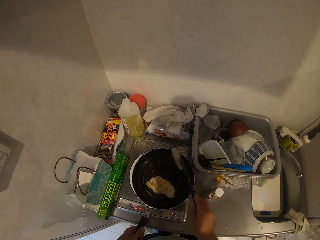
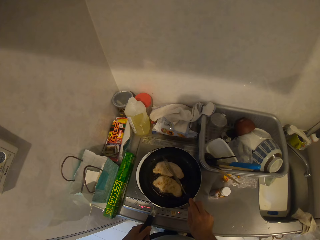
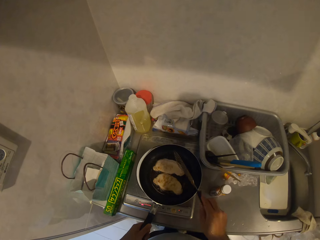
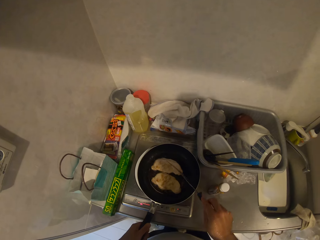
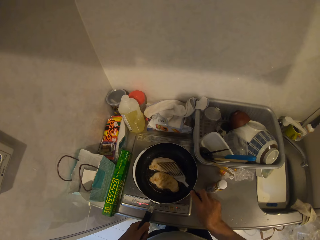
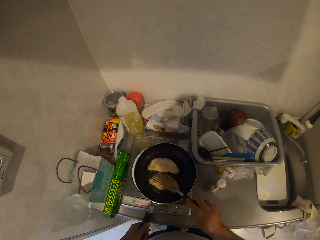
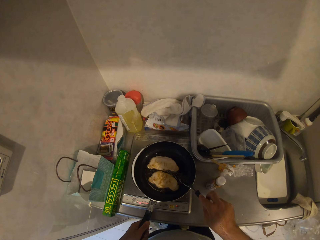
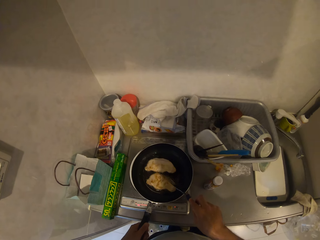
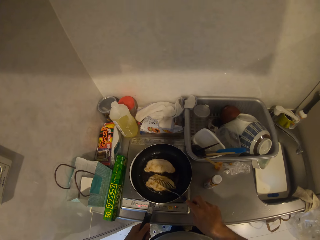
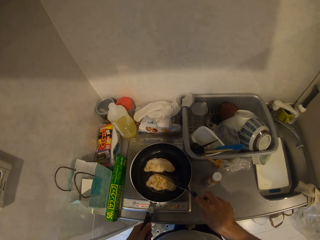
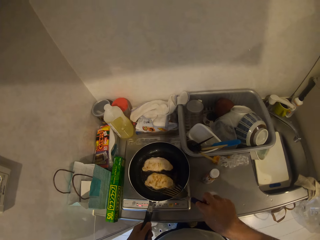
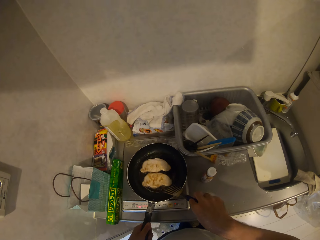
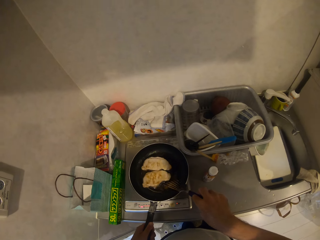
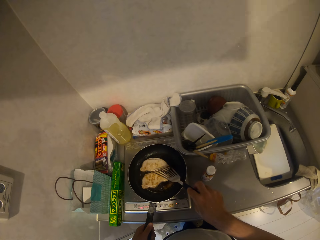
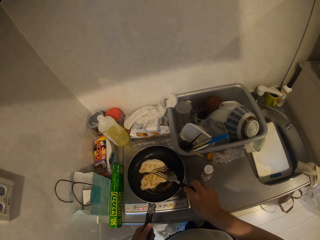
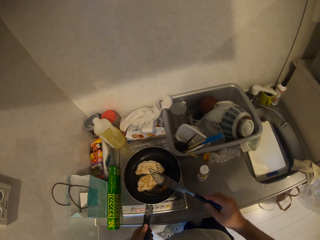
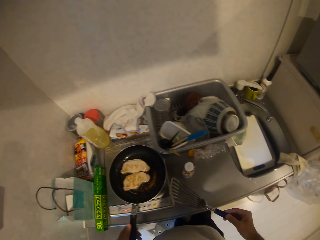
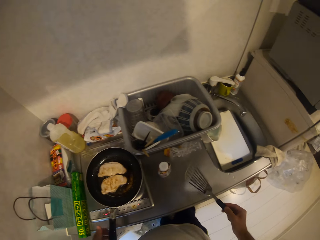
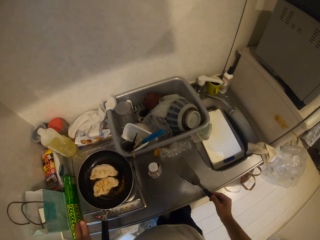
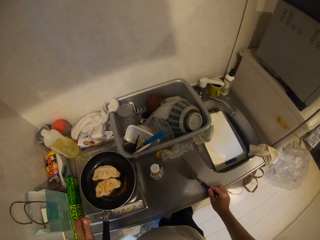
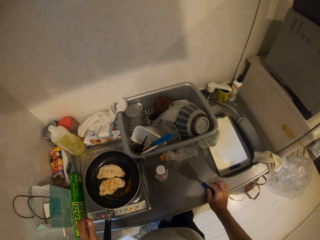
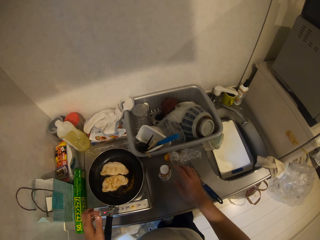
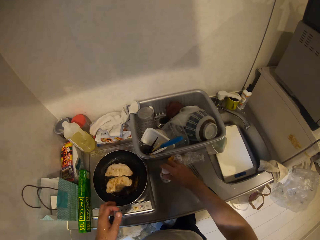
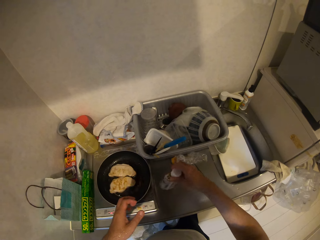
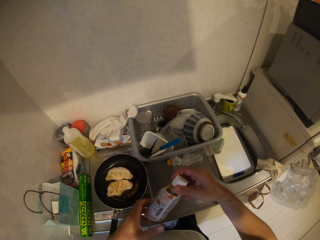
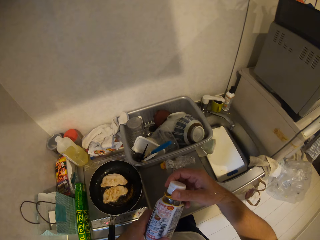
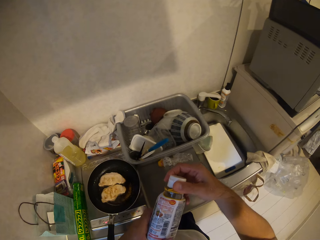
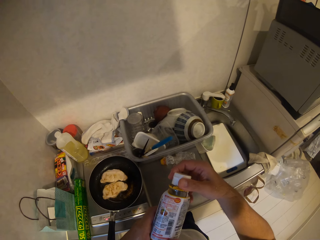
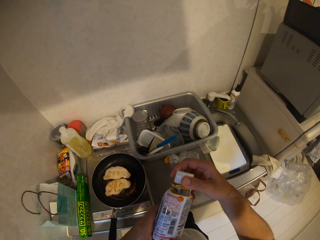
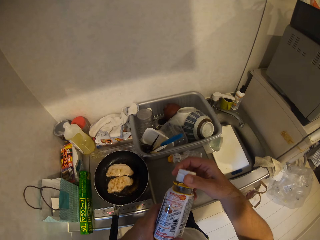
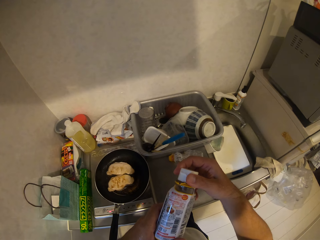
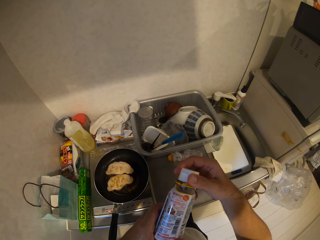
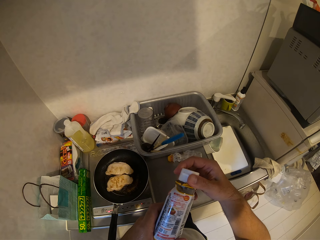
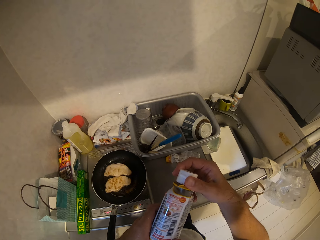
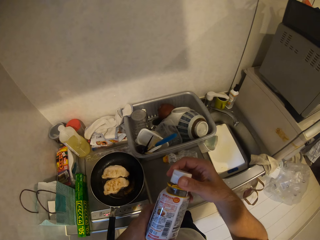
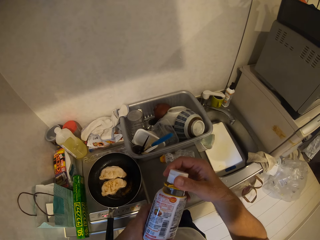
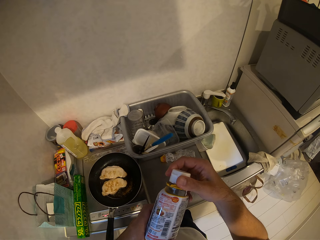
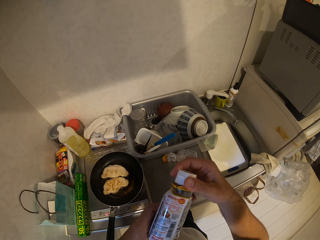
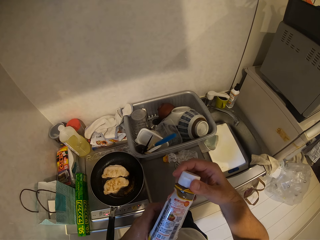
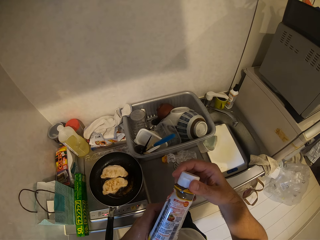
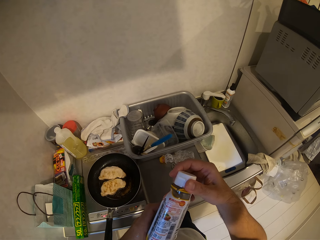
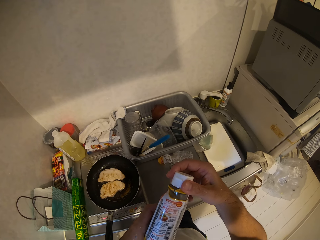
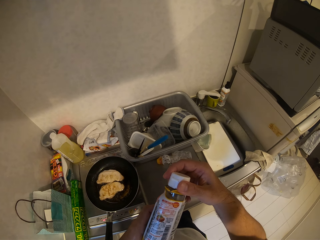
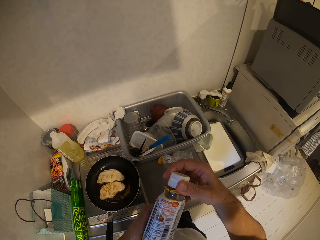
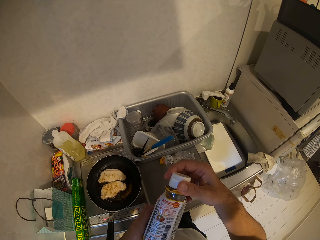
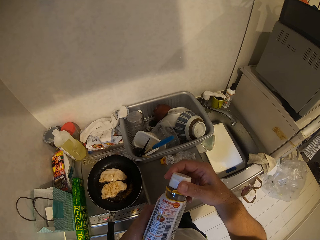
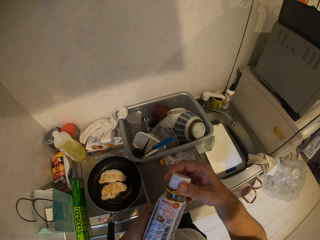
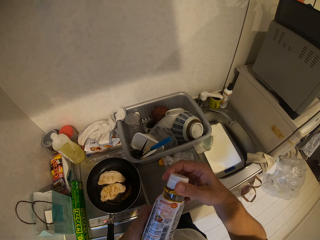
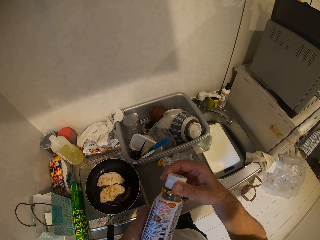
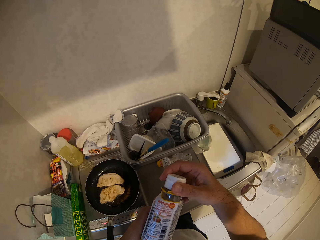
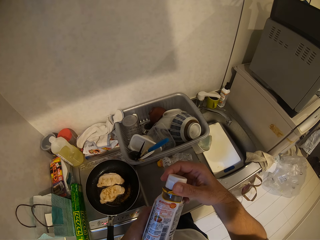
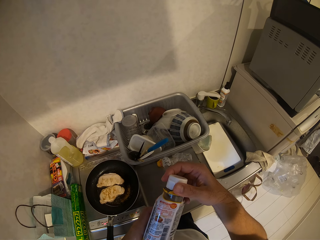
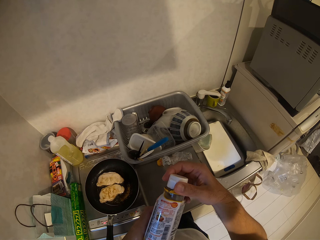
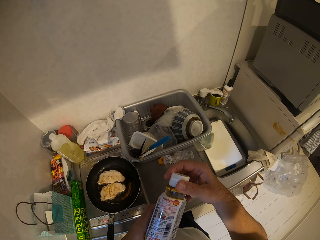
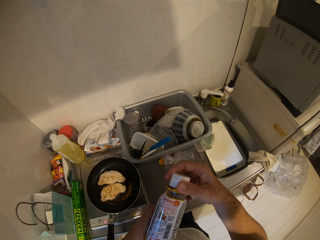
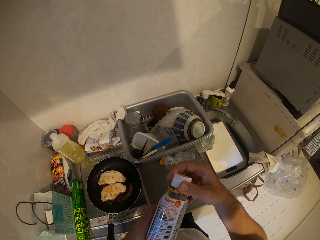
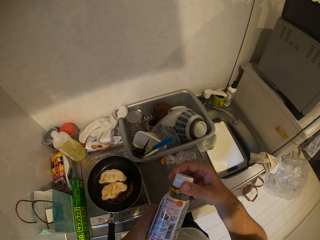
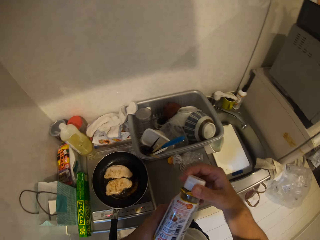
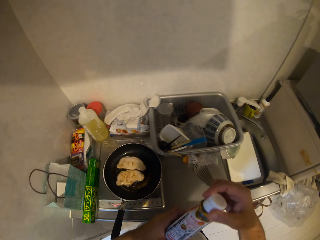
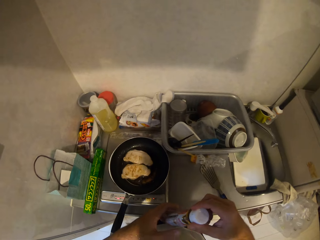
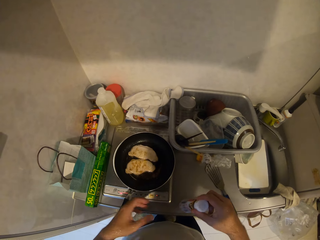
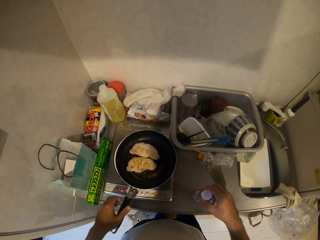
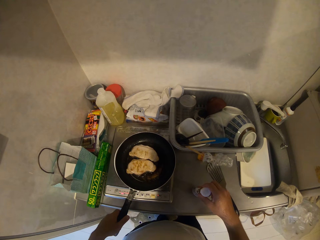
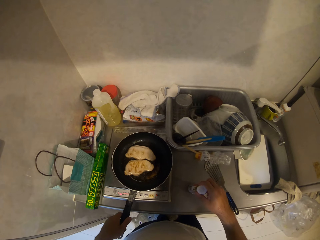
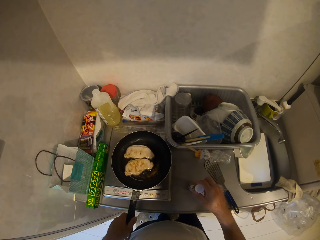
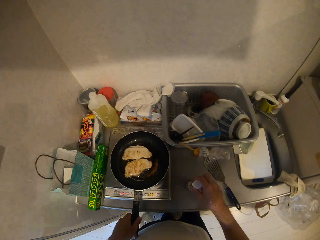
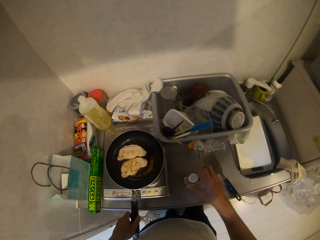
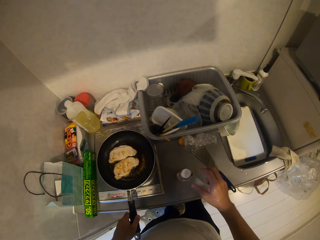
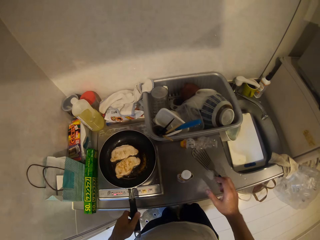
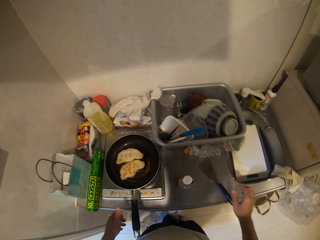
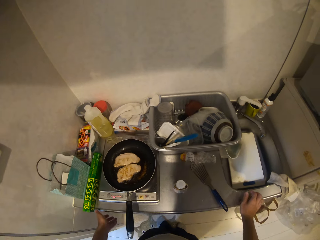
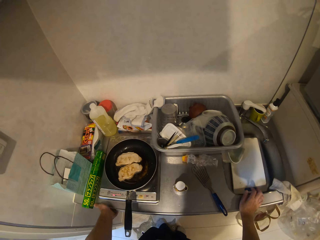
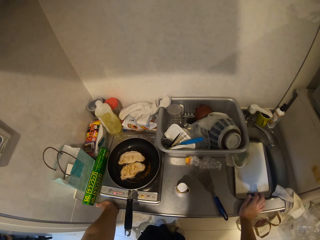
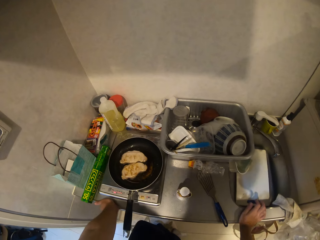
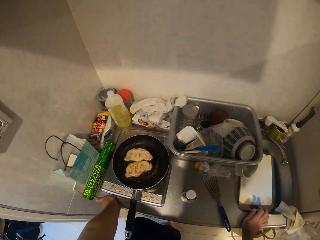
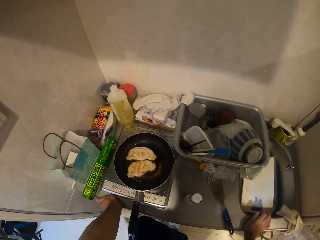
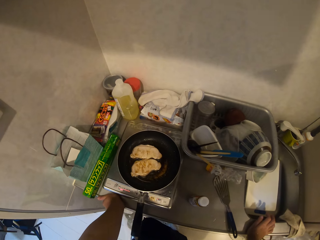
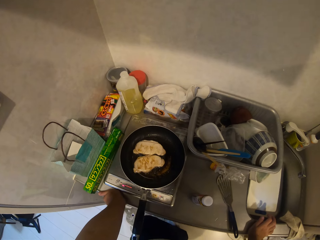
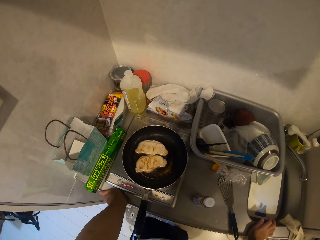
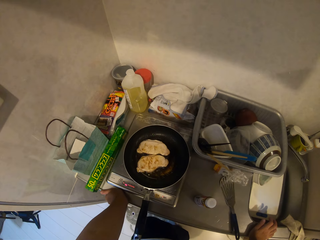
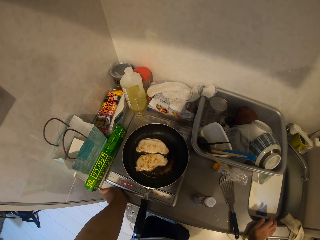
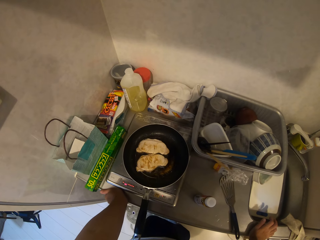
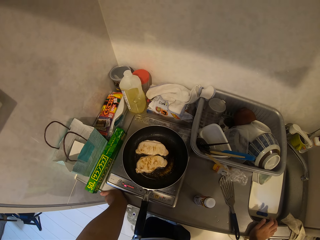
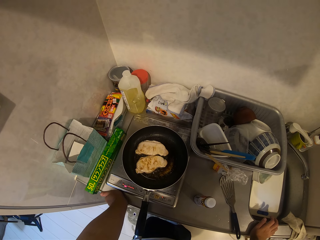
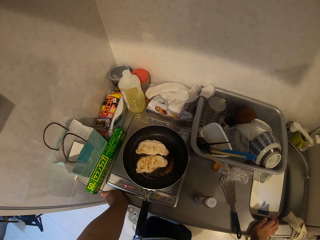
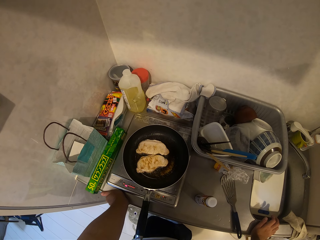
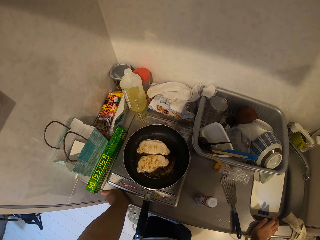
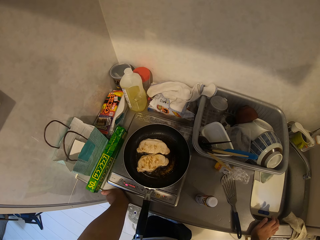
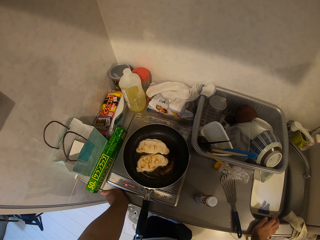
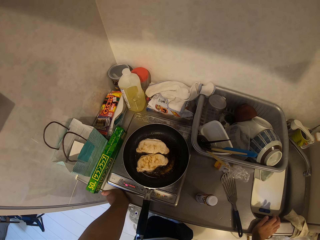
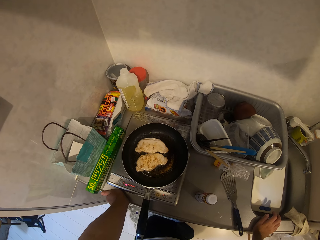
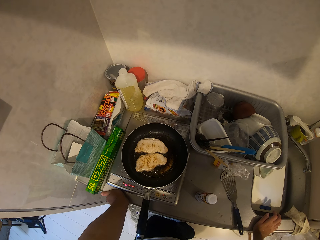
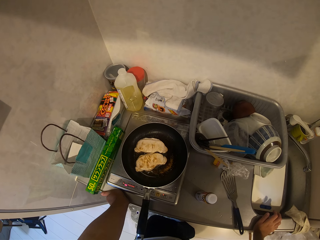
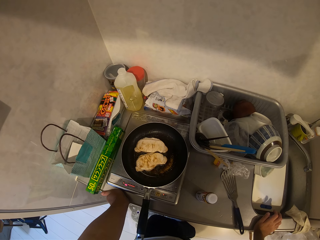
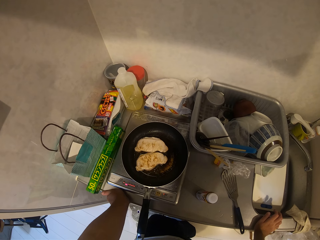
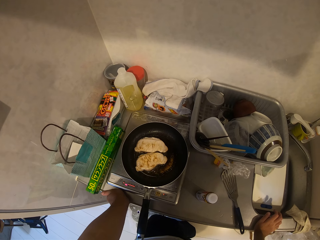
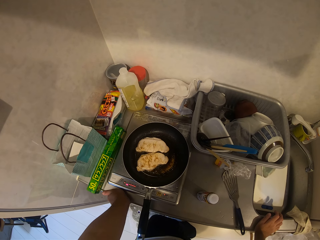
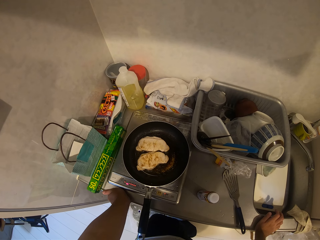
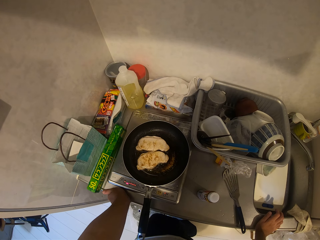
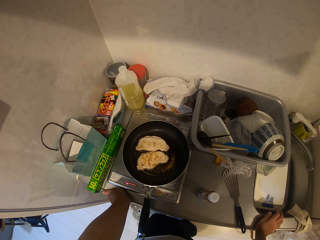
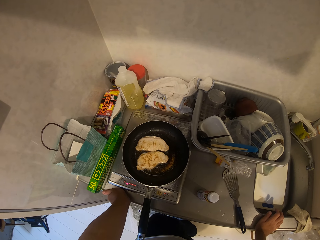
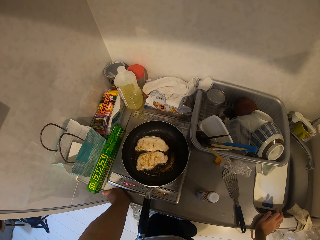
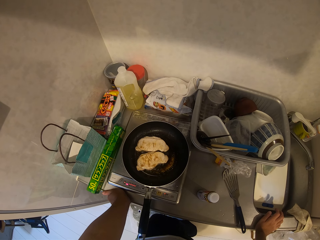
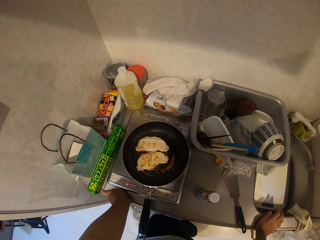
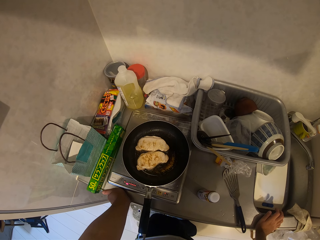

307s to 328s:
The camera wearer drops the slotted spoon on the kitchen worktop with his right hand. He picks up a bottle of spices with his right hand. He checks the bottle of spices in his hands. He looks at the bottle. He drops the bottle of spices. He holds the frying pan with his left hand. He places his hands on the kitchen worktop. He looks at the burrito as it cooks.
